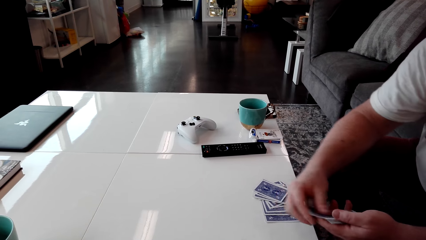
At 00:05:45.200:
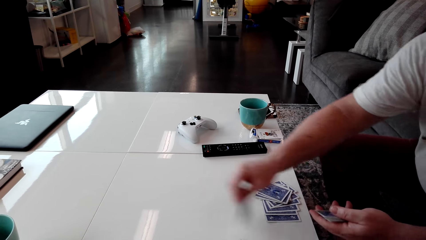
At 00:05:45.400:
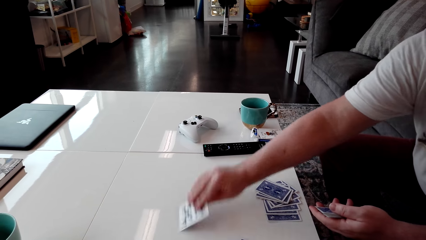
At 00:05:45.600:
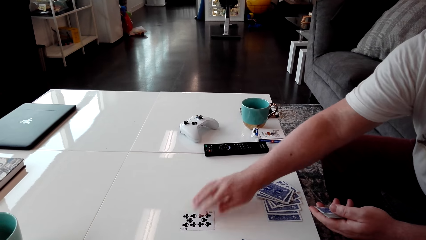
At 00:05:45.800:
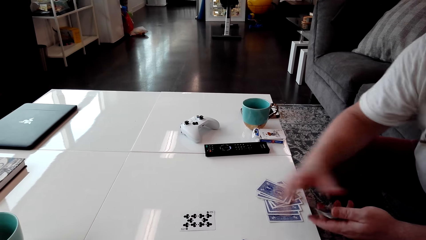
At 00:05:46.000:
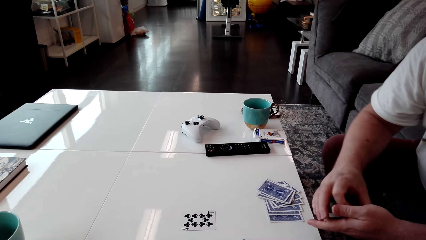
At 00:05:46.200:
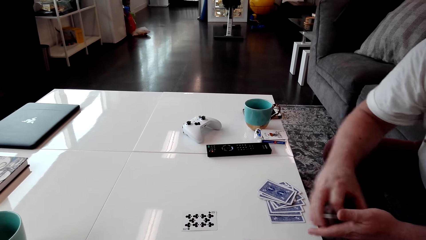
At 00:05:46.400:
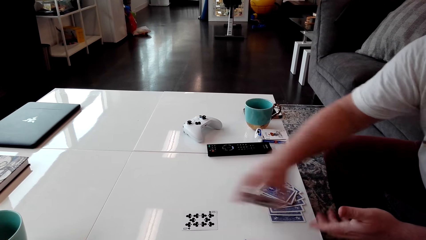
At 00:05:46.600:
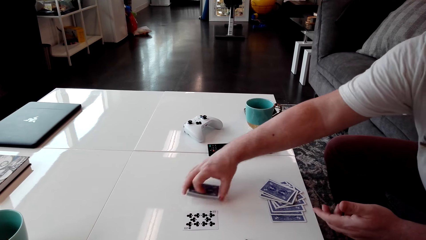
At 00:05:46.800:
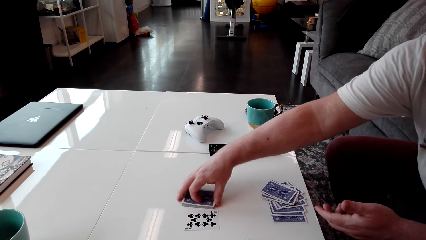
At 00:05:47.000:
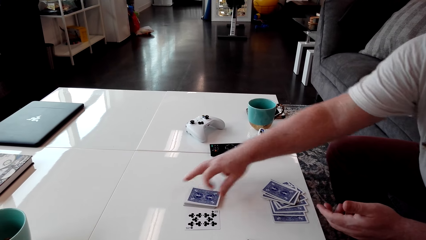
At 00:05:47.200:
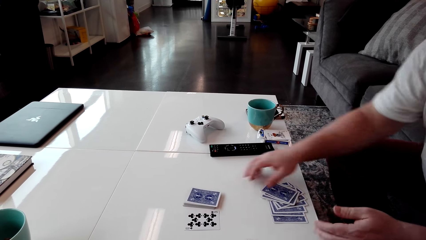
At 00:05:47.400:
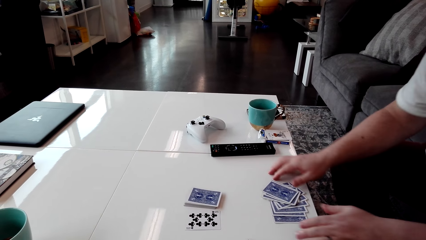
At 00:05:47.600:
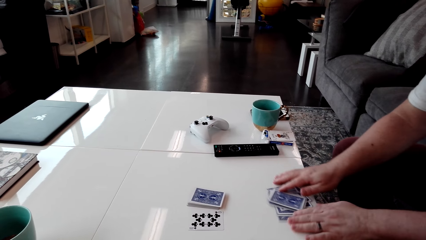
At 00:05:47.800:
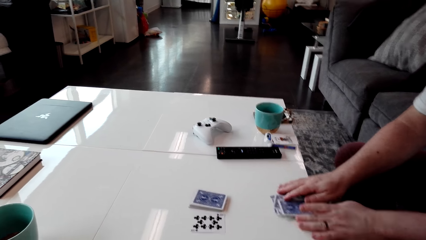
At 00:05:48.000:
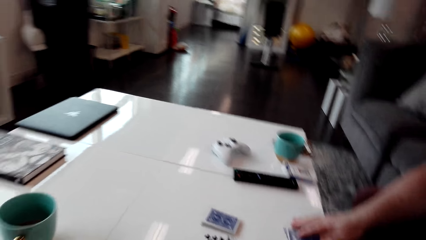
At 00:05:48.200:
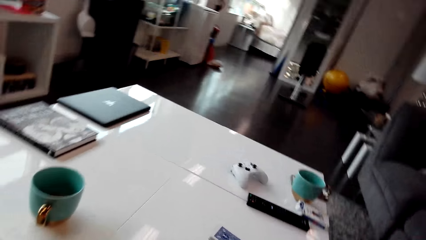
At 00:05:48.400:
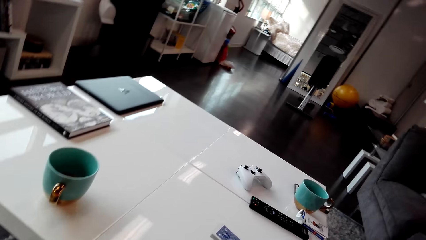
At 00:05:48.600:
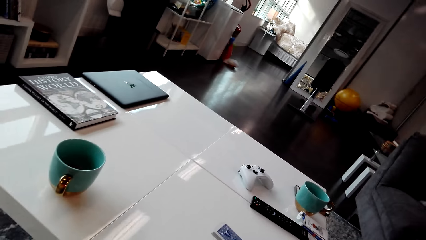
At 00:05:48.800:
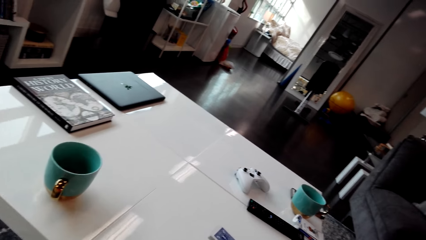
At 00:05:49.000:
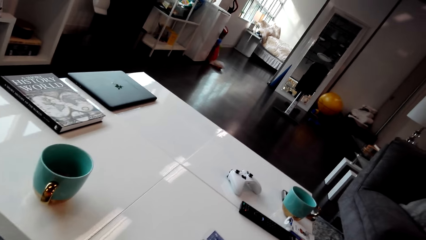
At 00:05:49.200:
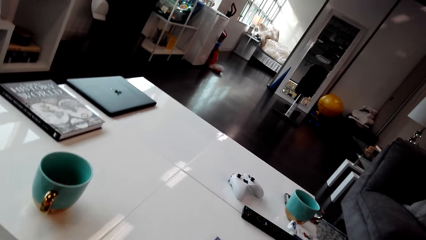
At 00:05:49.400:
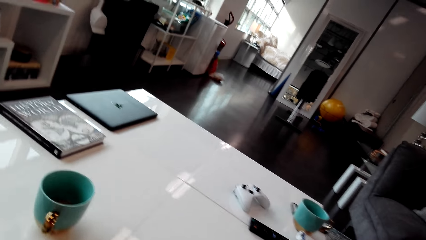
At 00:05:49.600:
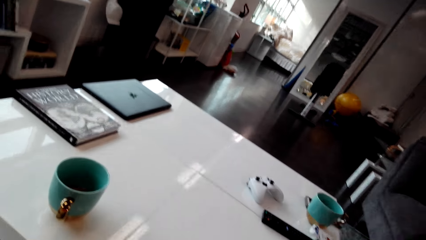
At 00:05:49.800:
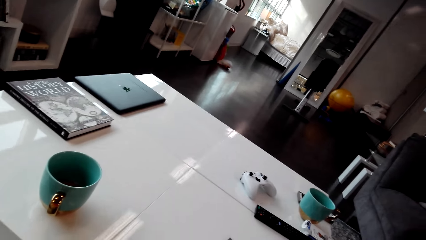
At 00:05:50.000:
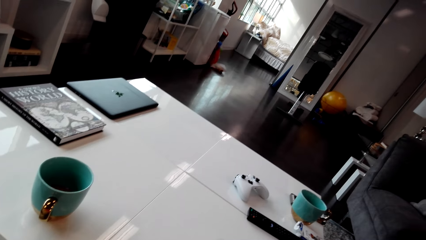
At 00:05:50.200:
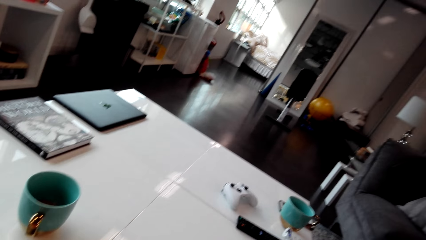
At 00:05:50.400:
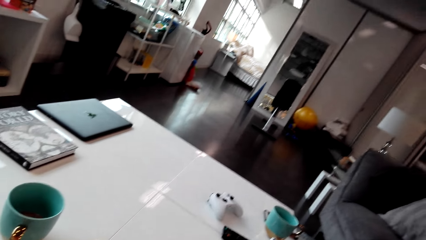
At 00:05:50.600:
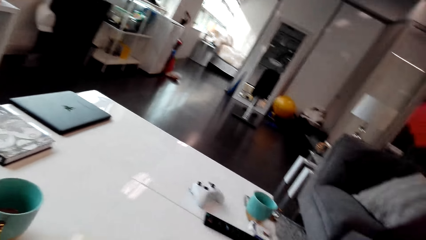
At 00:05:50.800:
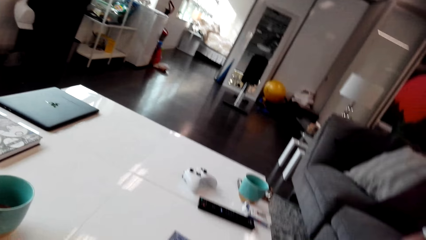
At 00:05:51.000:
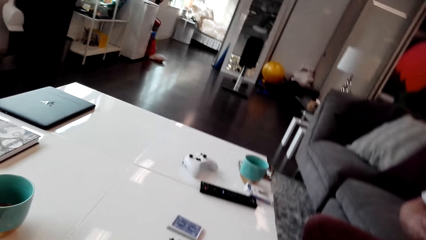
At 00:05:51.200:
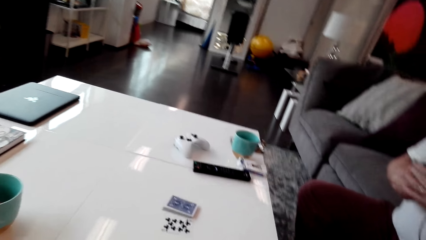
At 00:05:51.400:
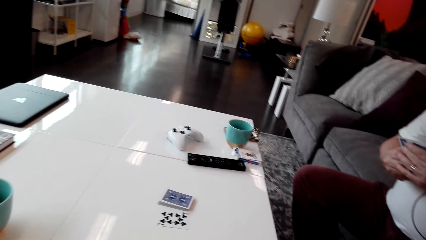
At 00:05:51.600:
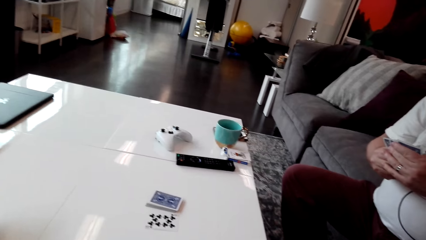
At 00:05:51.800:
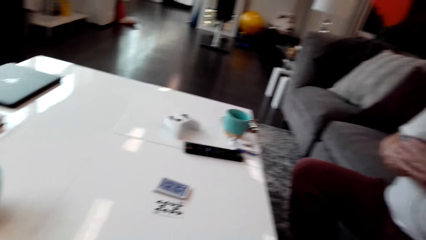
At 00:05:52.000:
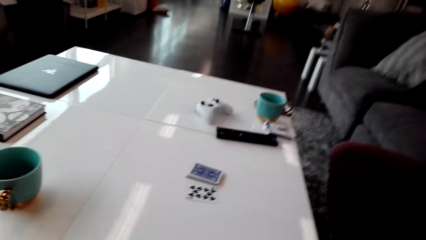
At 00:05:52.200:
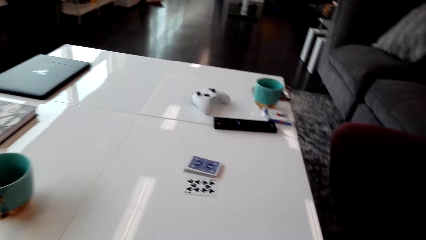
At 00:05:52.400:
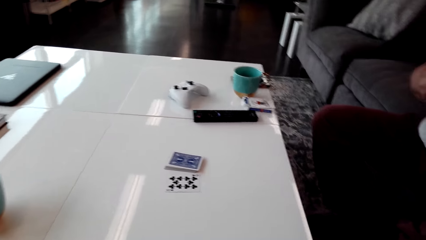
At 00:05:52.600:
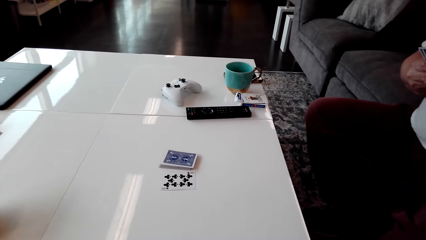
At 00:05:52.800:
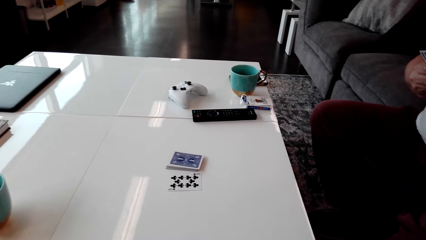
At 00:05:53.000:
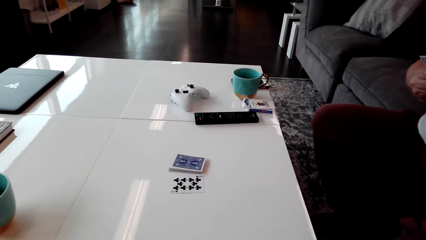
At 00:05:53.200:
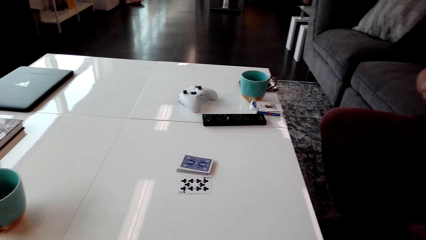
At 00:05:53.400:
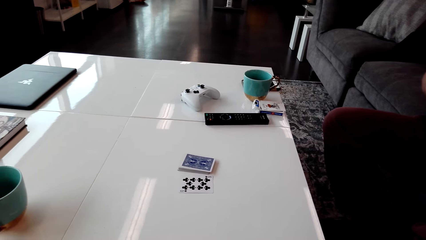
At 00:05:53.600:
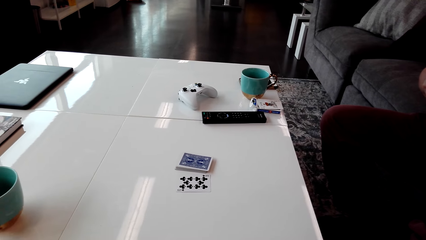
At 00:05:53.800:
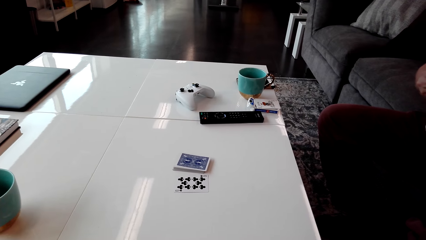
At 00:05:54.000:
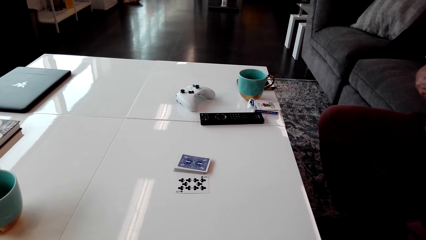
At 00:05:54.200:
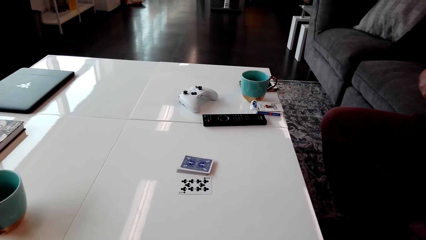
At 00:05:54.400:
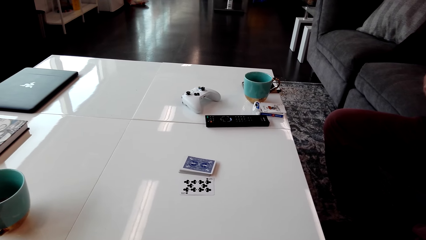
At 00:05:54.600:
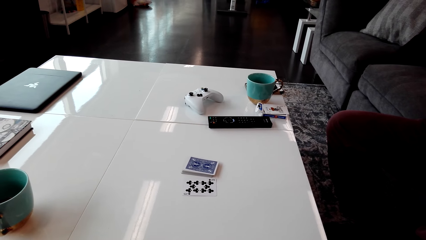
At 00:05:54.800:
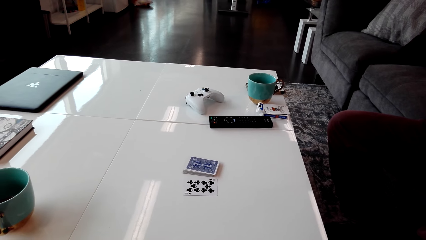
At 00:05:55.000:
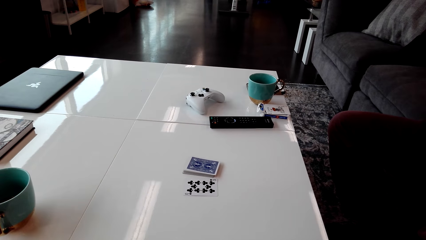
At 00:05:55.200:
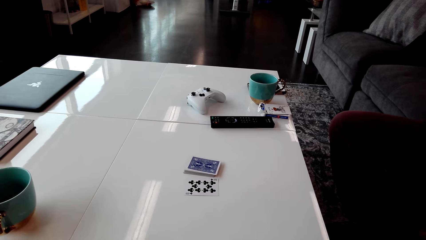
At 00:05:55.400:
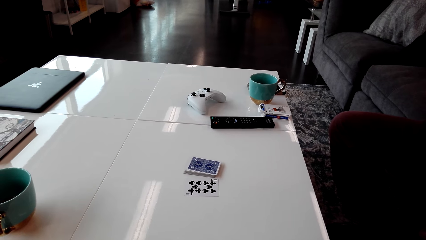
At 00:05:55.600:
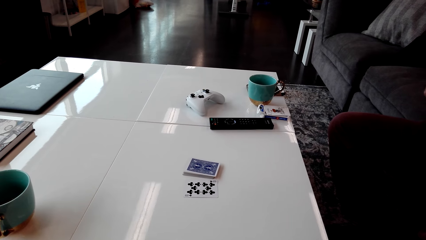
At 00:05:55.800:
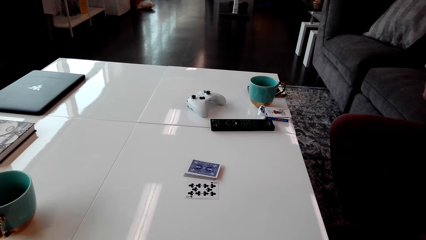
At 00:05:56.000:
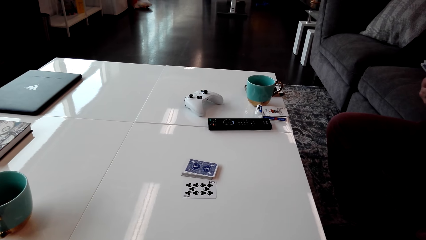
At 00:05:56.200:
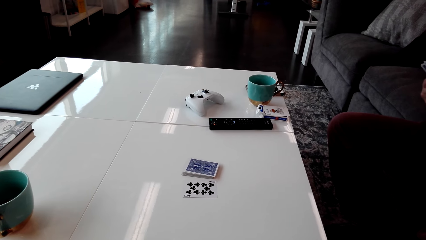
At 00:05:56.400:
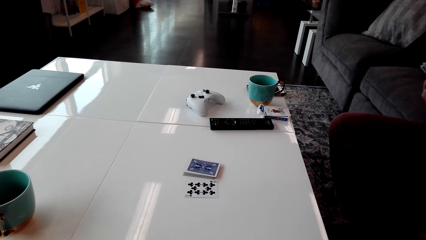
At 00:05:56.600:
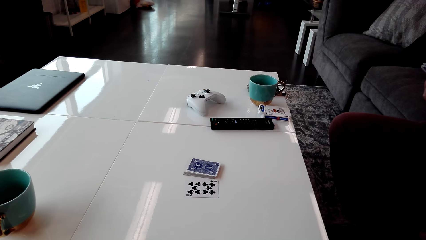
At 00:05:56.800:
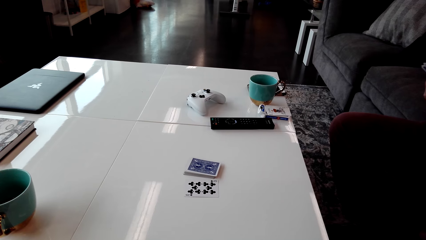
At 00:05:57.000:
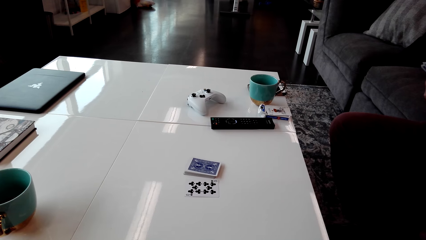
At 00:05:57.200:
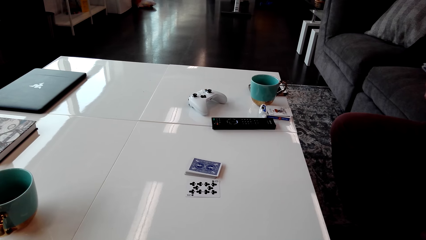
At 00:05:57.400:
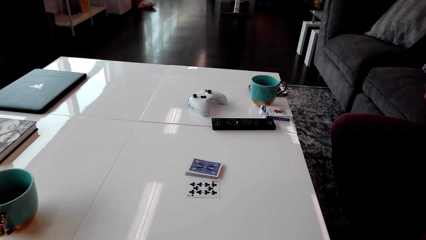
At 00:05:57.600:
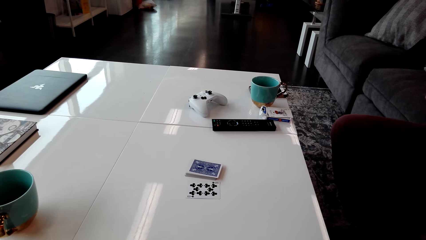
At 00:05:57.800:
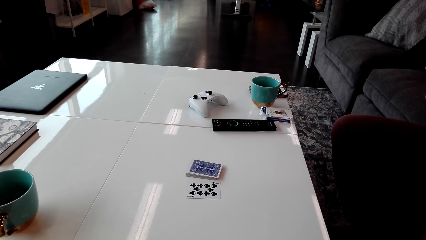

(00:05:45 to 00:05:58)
A man places the rest of the cards on the table. The camera wearer looks around the house. The man picks up his cards on the table. The camera wearer stares at the cards on the table.
